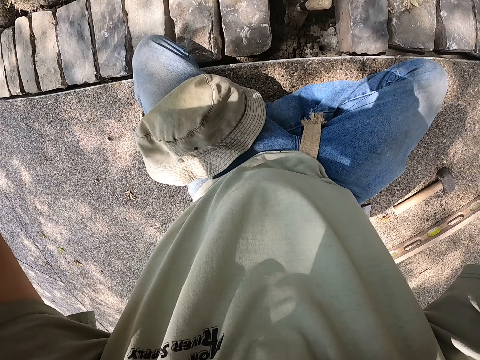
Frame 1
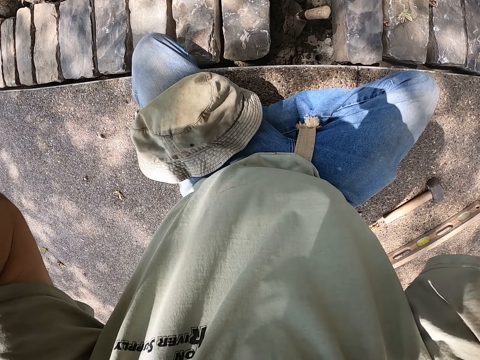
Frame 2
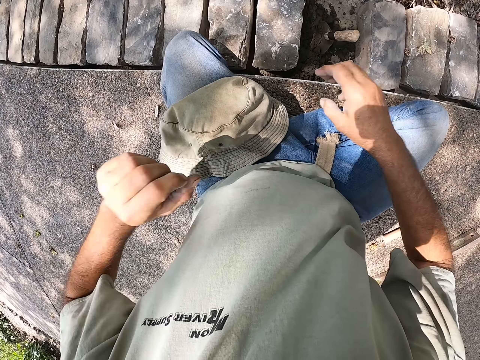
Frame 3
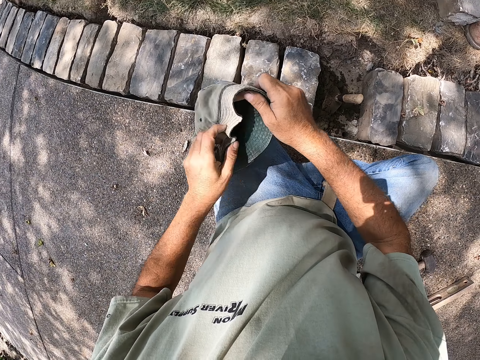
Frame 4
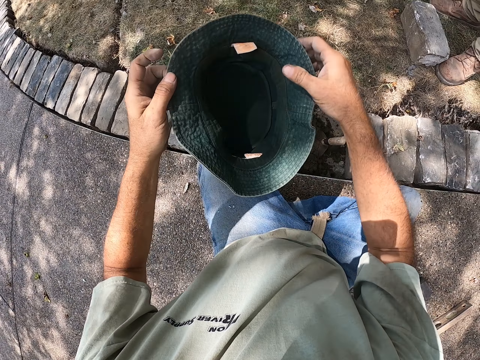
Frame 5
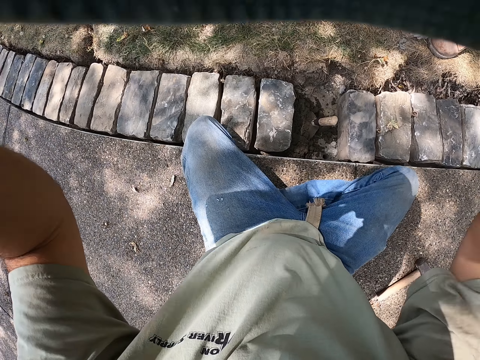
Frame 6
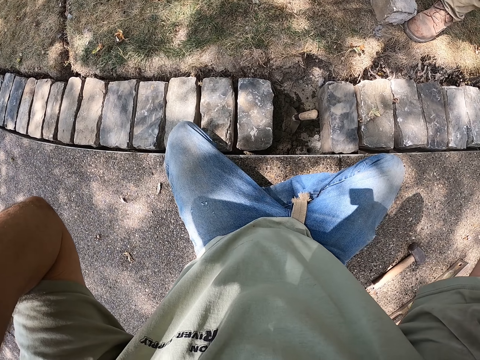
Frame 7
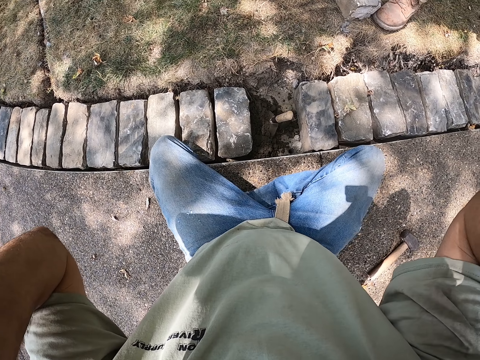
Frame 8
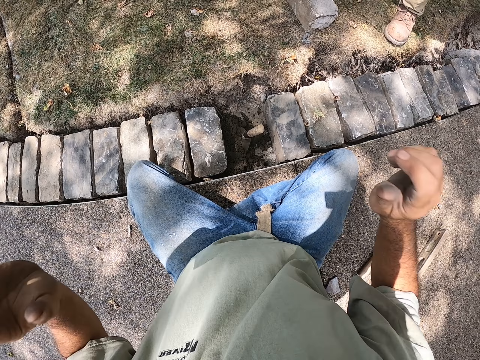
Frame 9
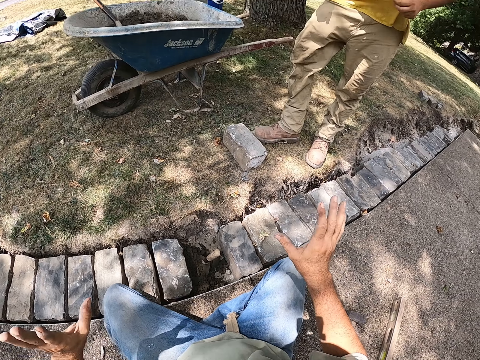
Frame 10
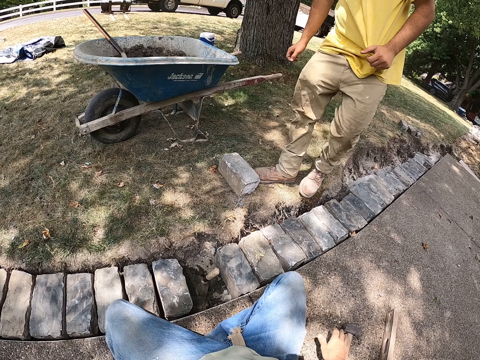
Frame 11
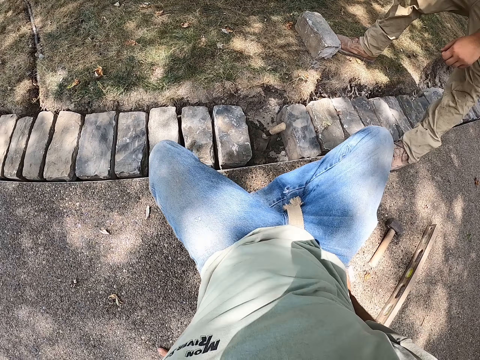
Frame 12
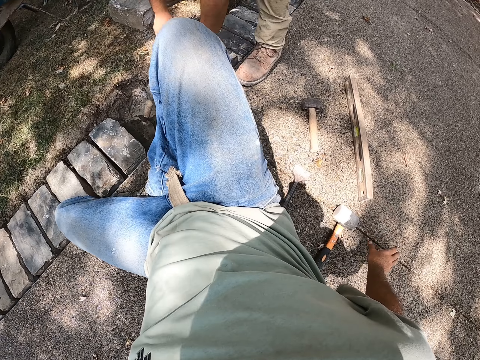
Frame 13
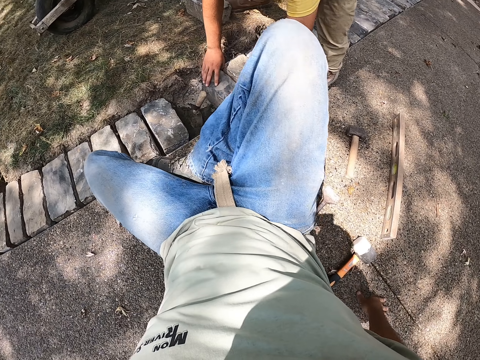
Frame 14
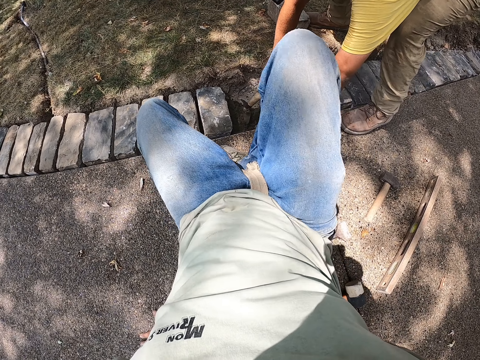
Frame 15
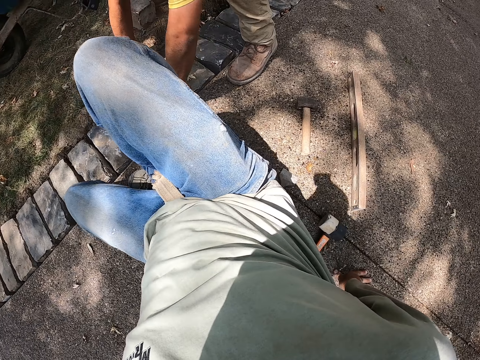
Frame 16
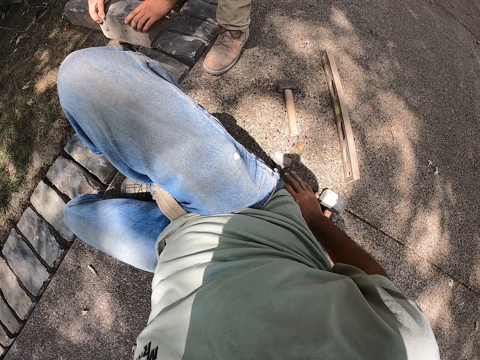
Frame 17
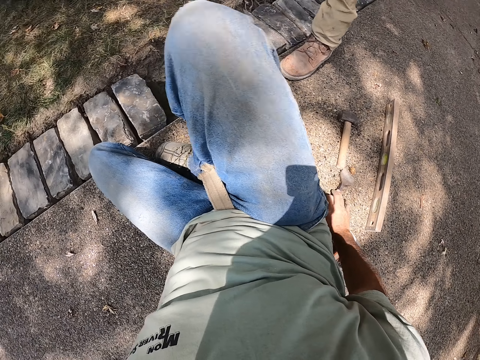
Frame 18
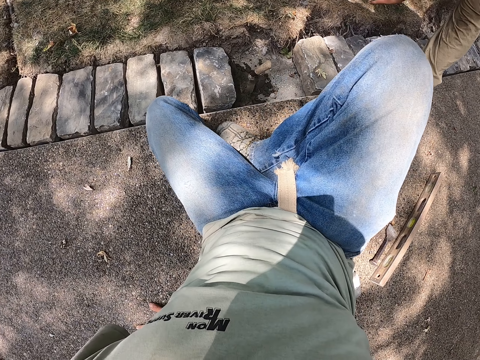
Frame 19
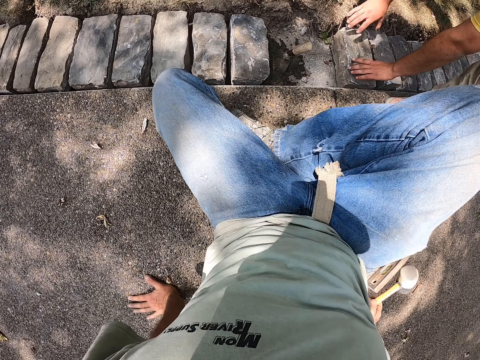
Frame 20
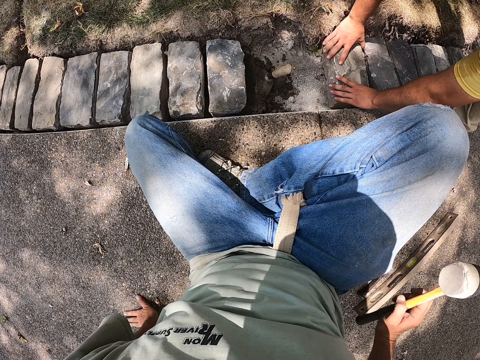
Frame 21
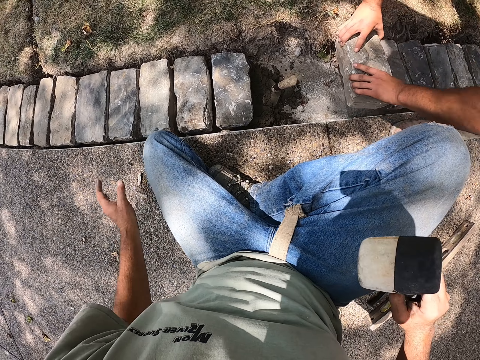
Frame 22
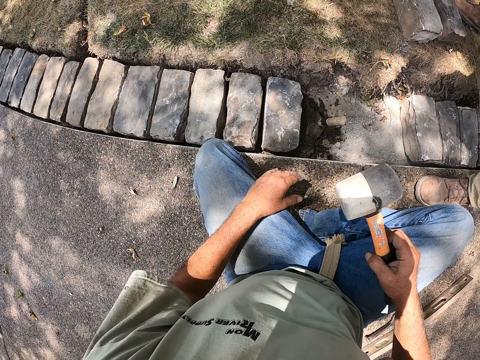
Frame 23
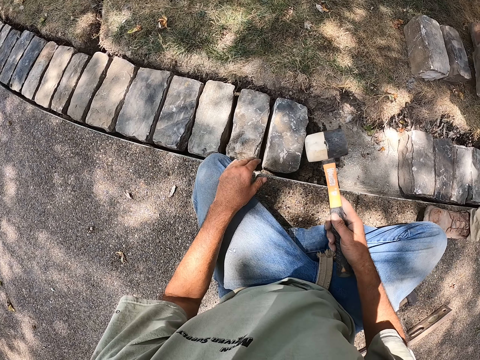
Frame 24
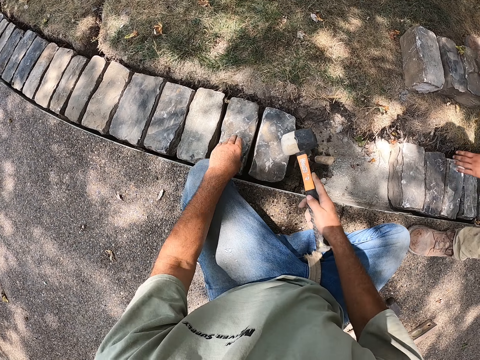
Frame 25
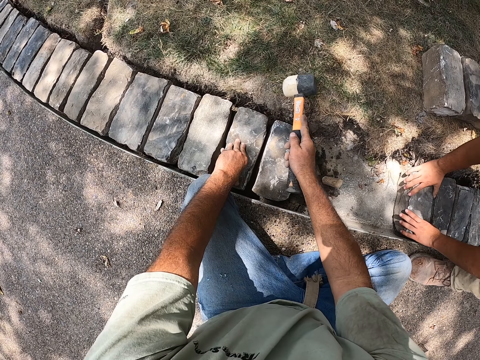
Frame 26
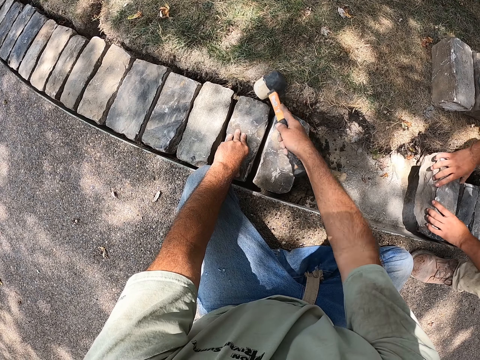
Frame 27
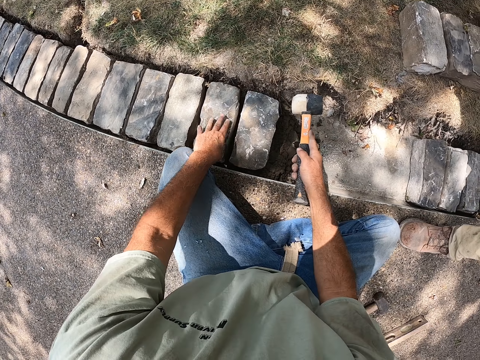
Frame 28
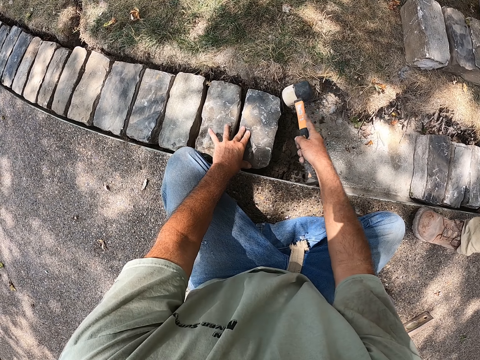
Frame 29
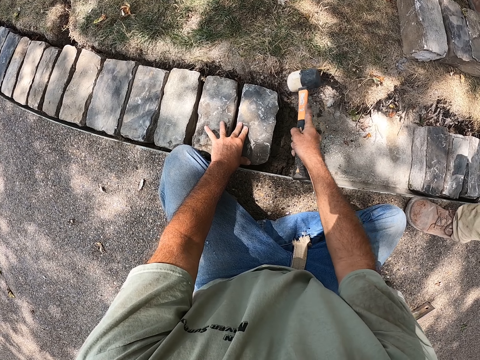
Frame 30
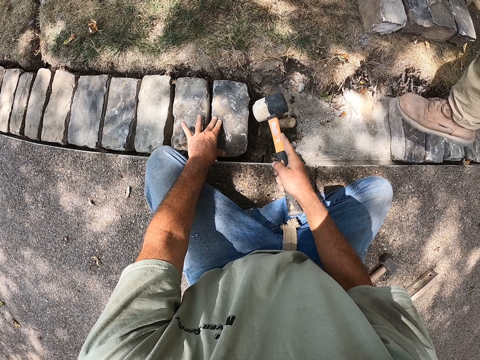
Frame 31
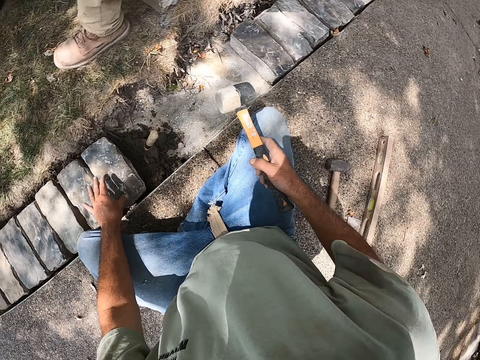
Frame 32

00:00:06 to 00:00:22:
The camera wearer picks the farmer hat on the thighs. They wear the farmer hat on the head. They stretch the body. They sit on the ground. They pick the hammer on the ground. They hold the brick with the left hand and hit the brick with the hammer.

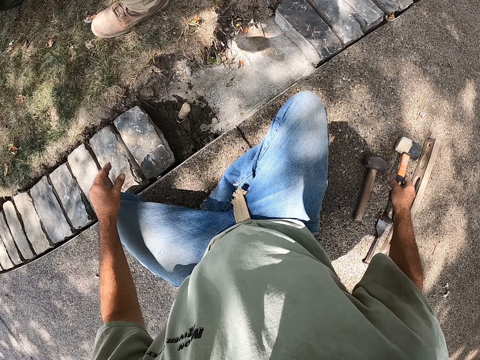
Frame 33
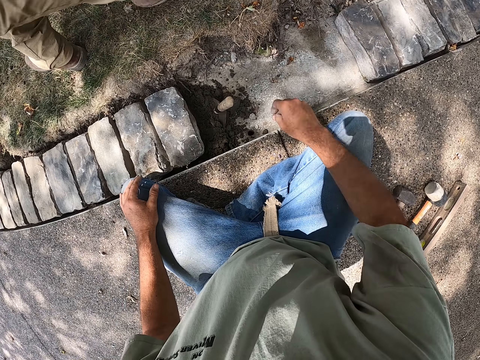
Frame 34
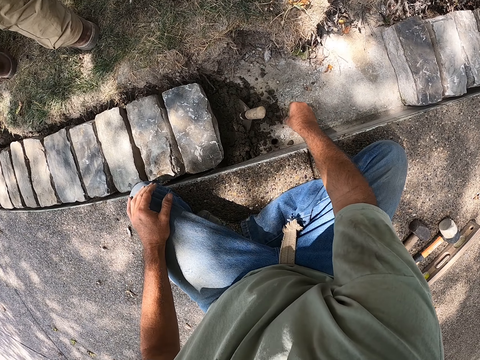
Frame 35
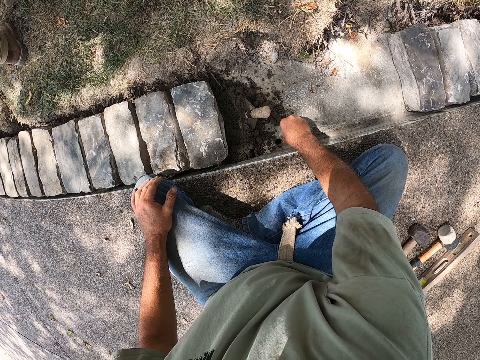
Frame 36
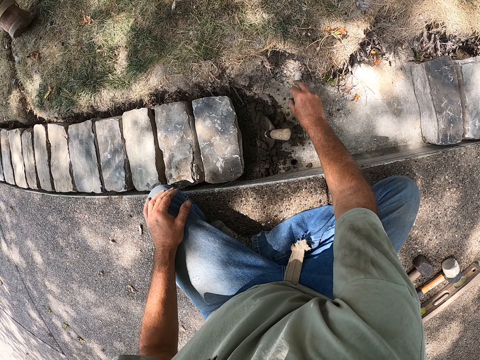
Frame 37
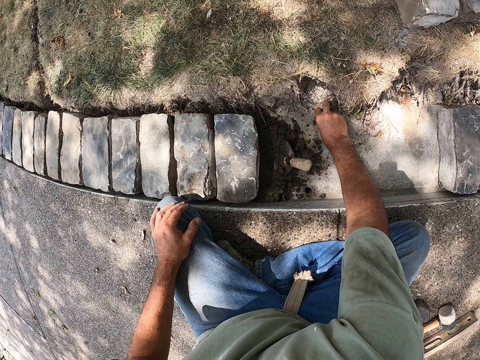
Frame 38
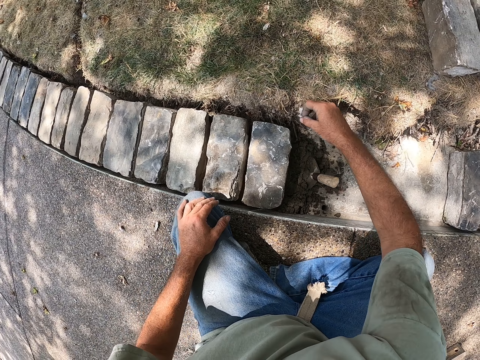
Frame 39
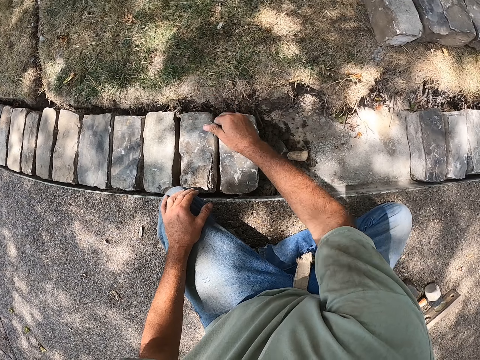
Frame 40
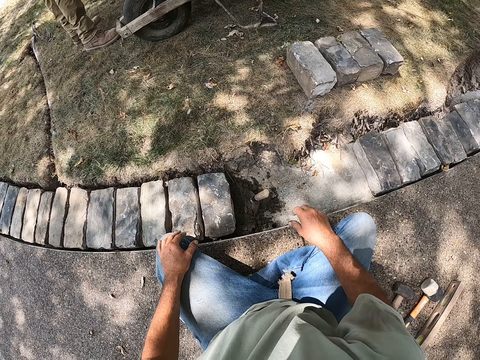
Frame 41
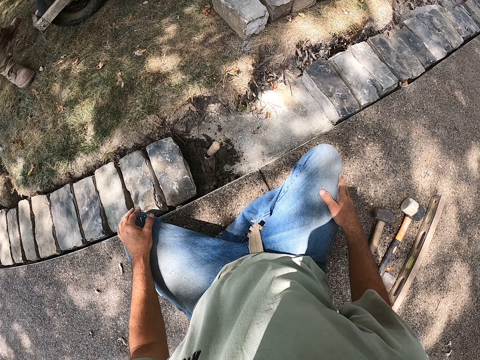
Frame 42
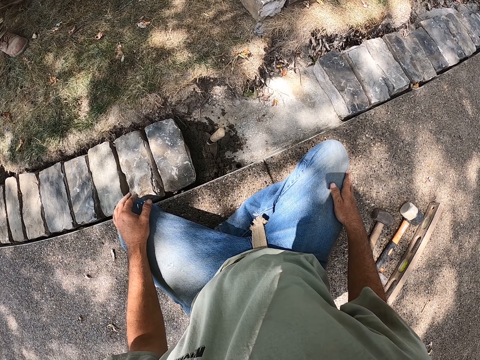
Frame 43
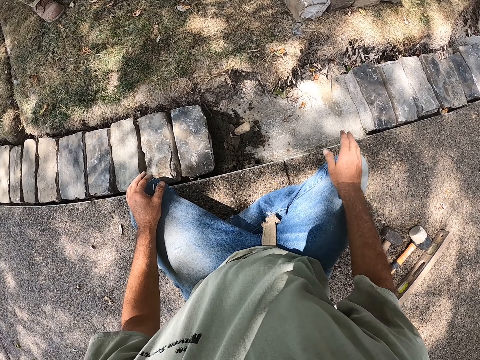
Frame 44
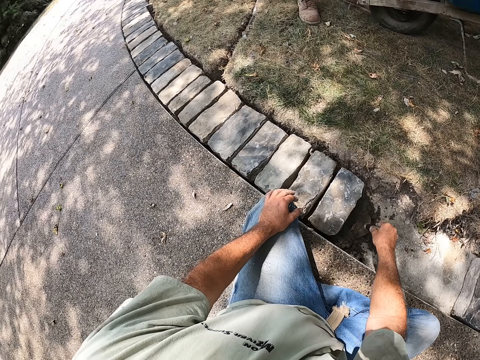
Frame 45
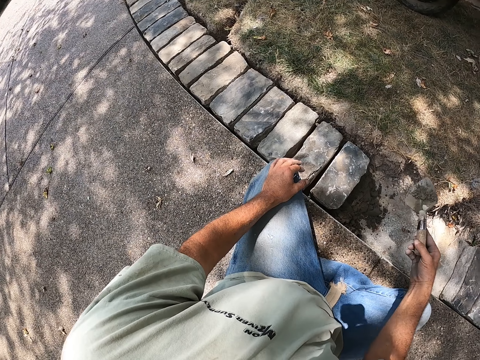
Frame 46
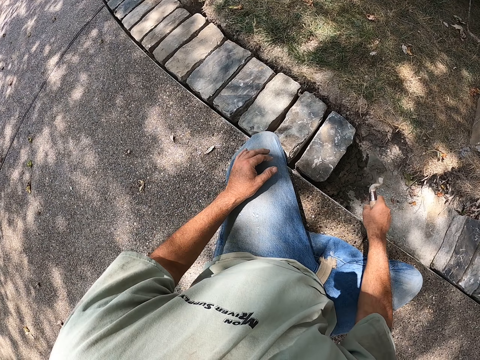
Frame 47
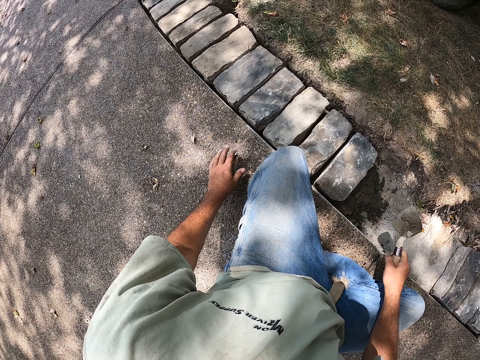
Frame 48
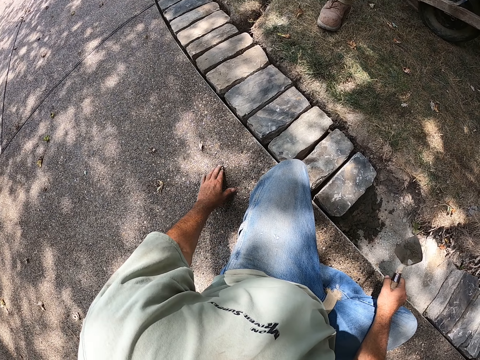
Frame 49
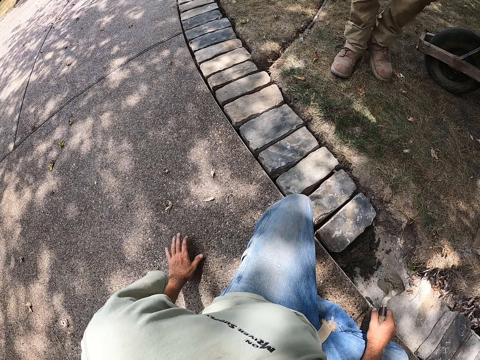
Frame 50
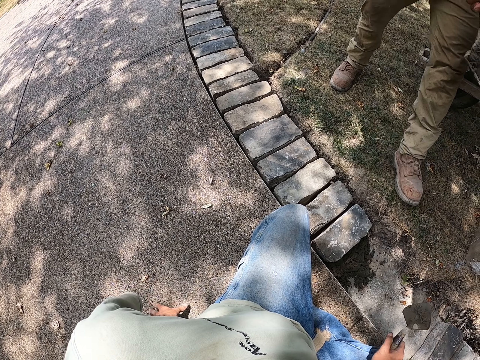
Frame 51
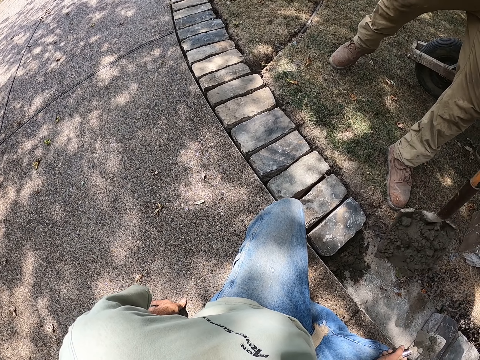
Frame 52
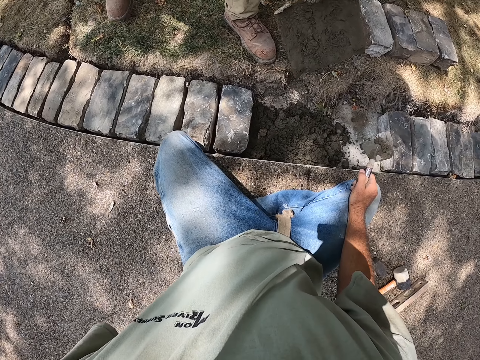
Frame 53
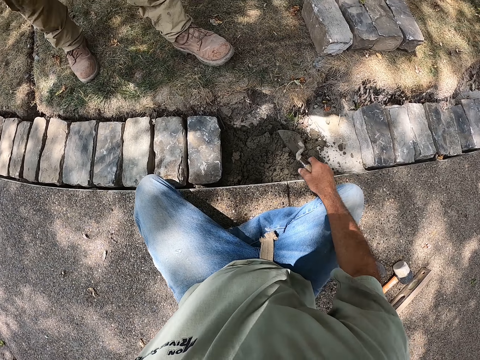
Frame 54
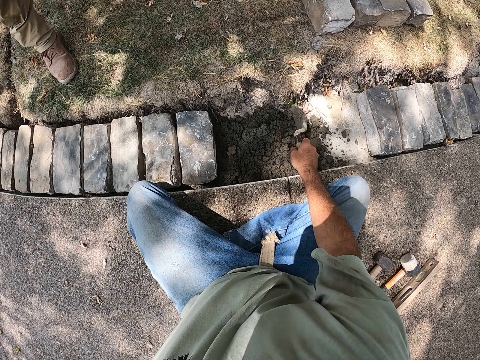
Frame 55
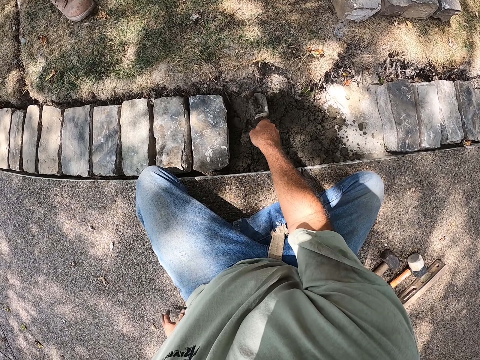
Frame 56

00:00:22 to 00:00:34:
The camera wearer places the hammer on the ground. They touch something. They pick the stones on the cement and throw the stones on the grass. They look around. They pick the building trowel on the cement. They move hands.
